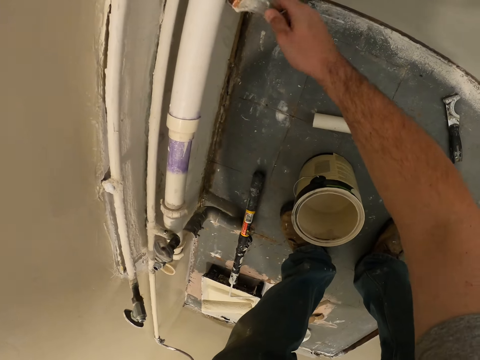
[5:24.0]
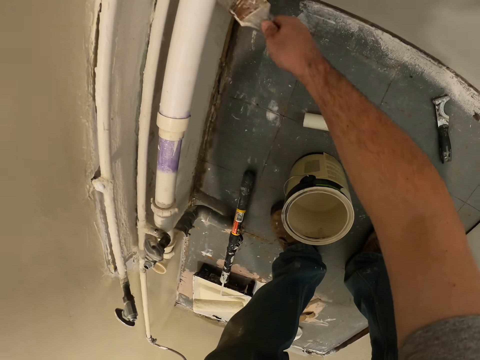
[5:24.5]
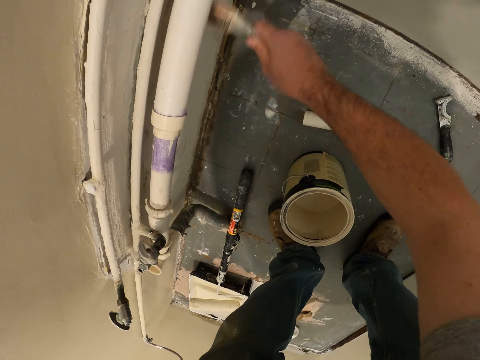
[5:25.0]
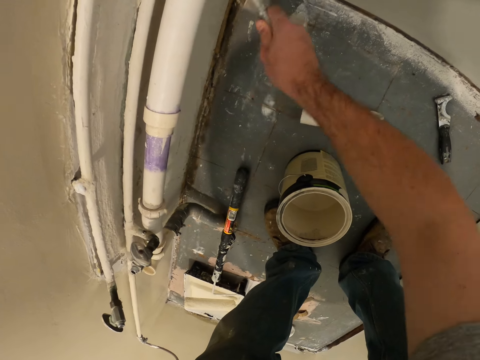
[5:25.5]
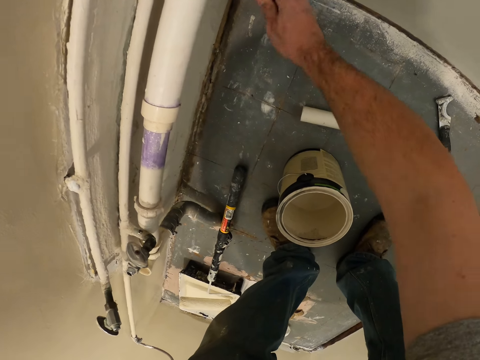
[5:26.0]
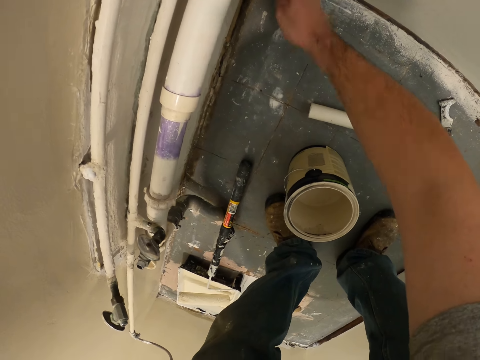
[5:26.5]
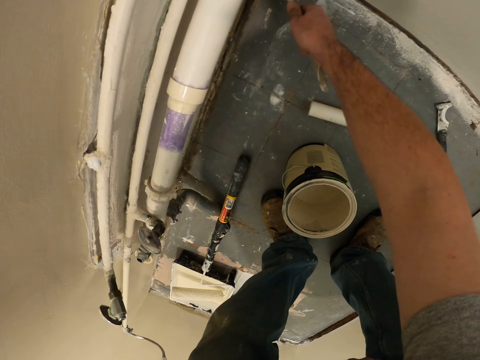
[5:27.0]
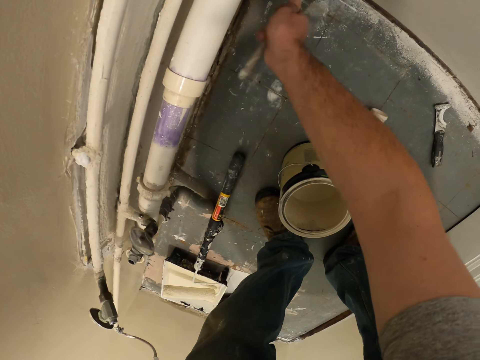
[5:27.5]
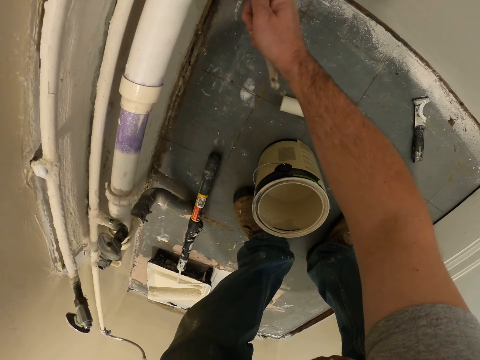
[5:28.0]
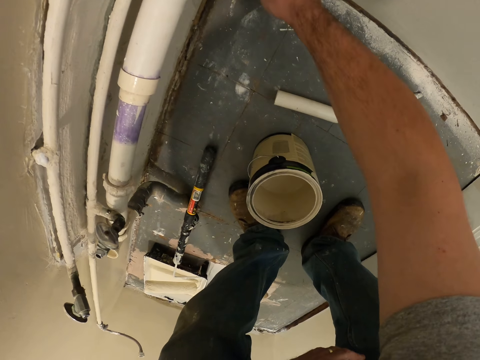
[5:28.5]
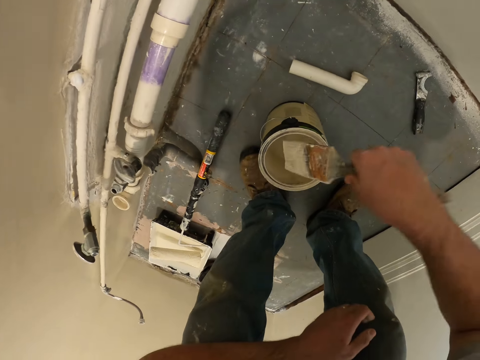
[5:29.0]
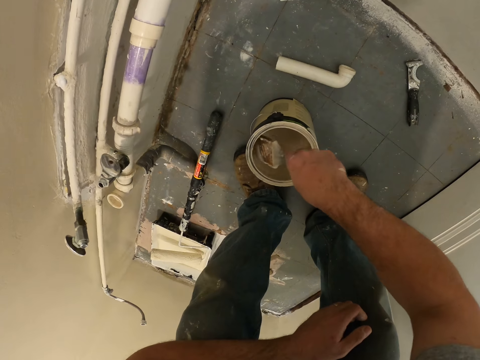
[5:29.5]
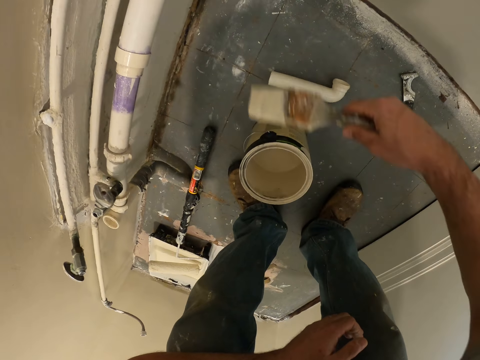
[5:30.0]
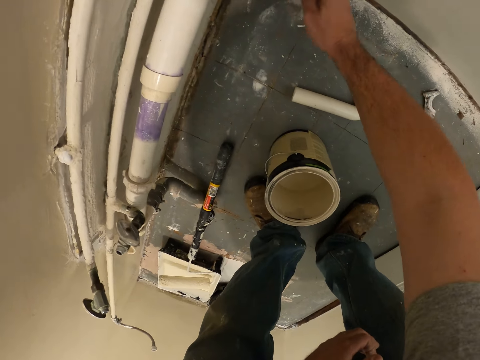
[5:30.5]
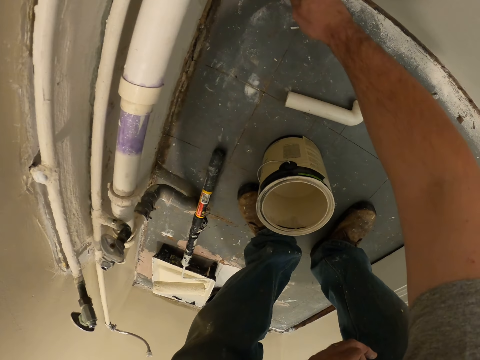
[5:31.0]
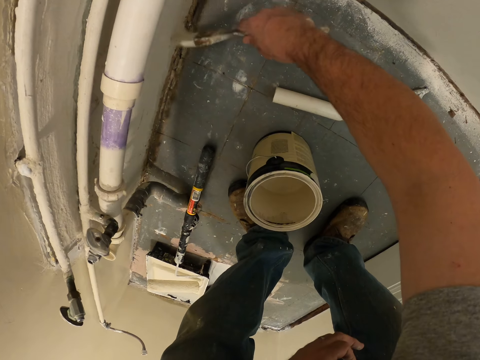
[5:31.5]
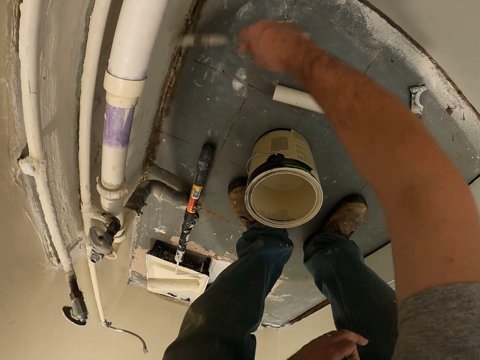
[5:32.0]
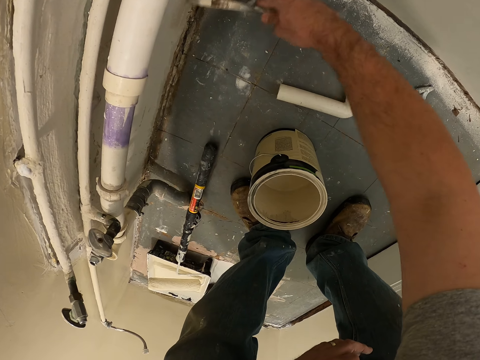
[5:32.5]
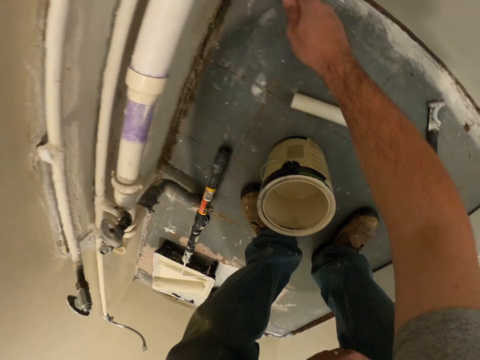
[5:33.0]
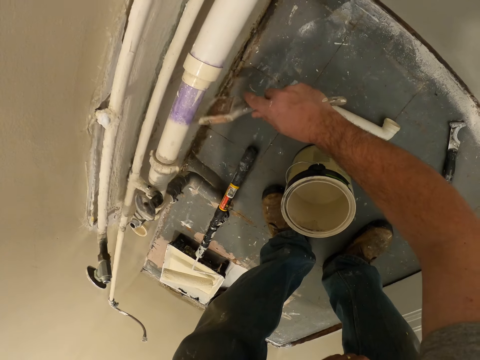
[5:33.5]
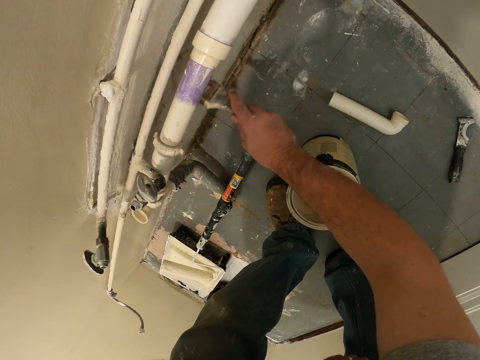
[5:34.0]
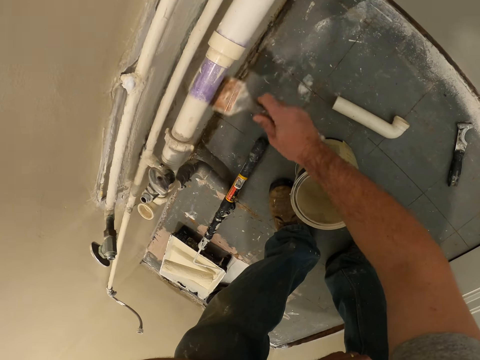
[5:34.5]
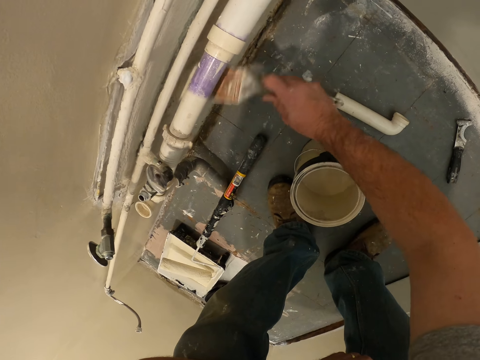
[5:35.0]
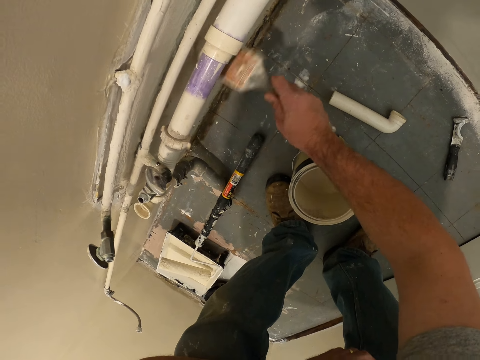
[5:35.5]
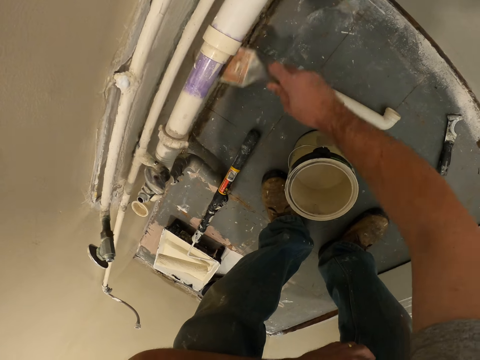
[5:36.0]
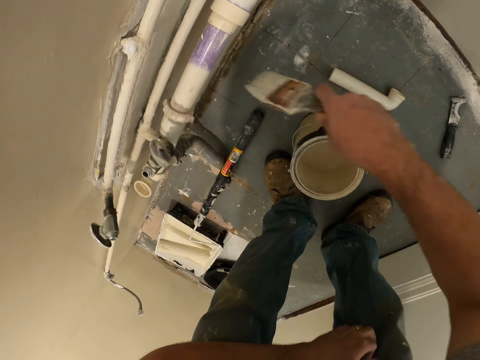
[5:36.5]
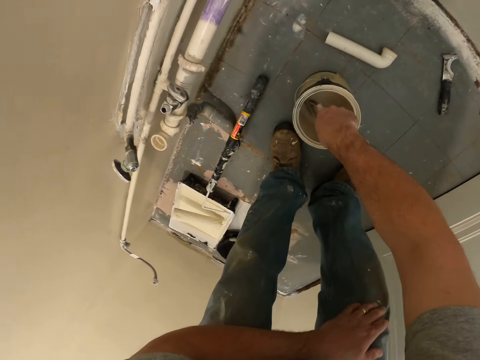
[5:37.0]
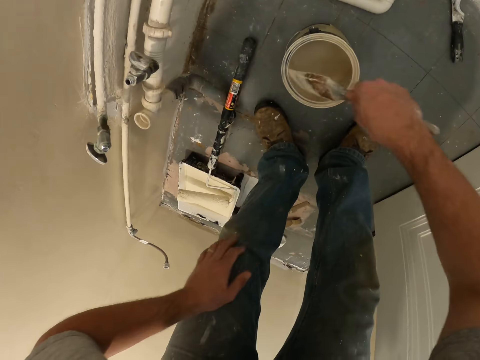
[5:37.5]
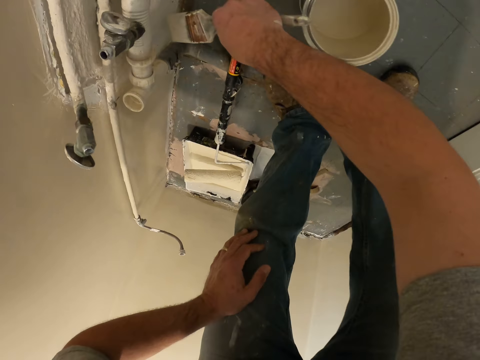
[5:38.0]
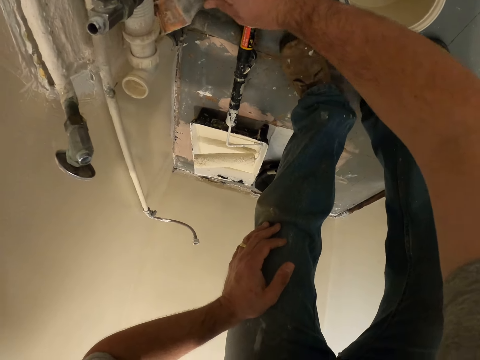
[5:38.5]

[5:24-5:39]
The camera wearer paints the wall with the paint brush. They dip the paint brush into the paint container. They paint the wall with the paint brush. They dip the paint brush into the paint container. They paint the wall with the paint brush.

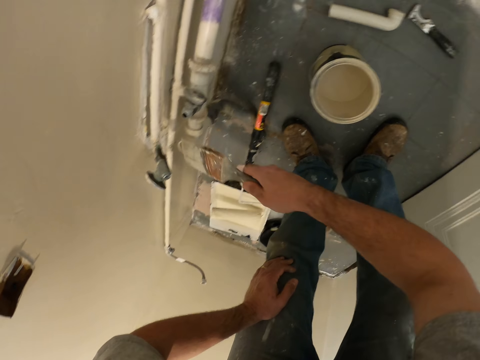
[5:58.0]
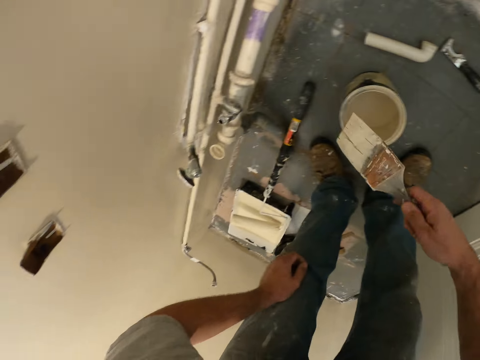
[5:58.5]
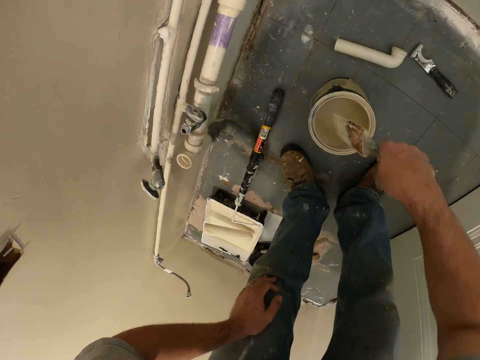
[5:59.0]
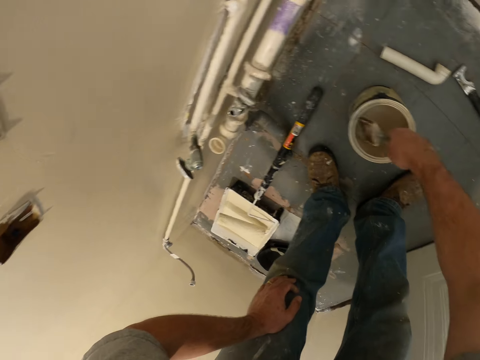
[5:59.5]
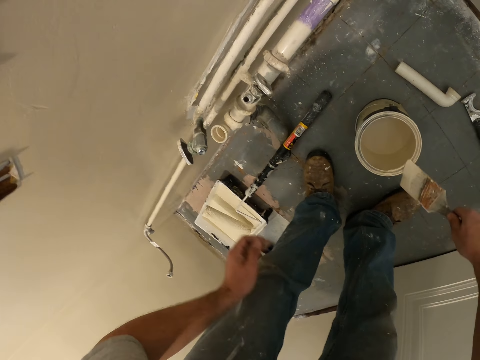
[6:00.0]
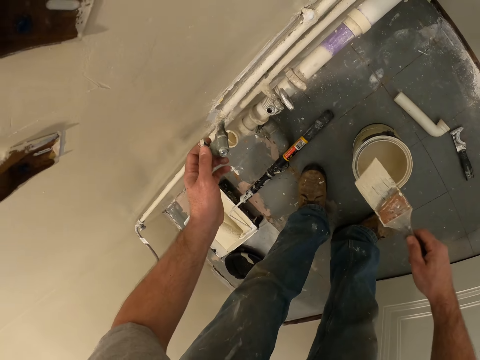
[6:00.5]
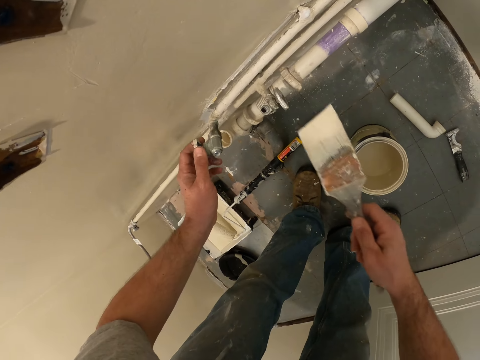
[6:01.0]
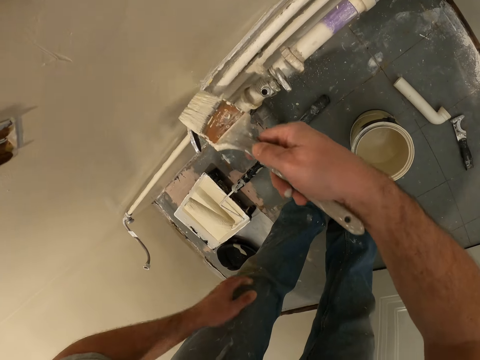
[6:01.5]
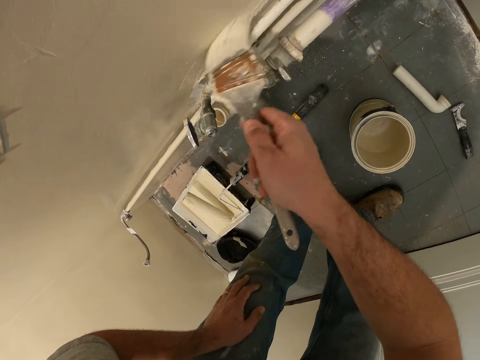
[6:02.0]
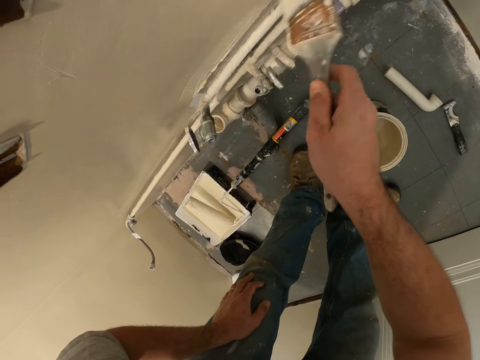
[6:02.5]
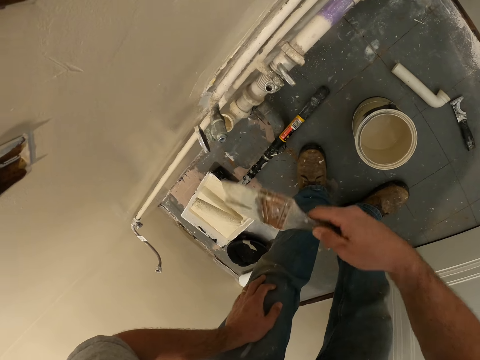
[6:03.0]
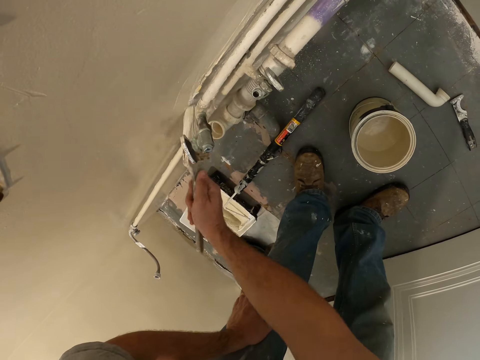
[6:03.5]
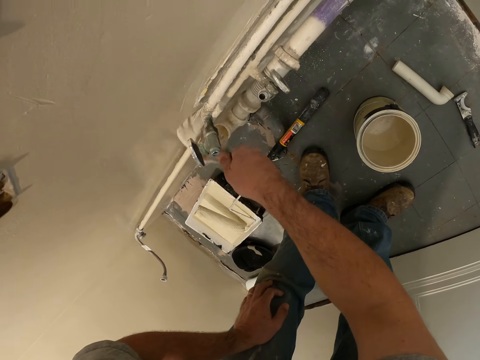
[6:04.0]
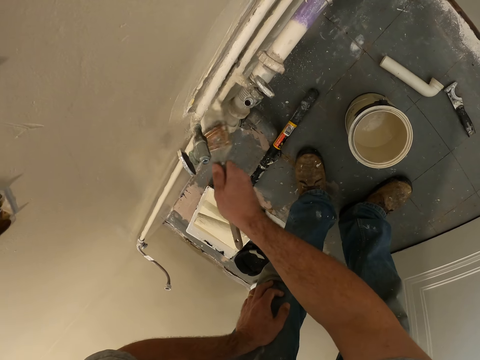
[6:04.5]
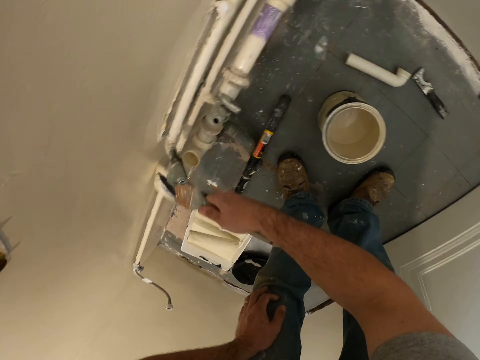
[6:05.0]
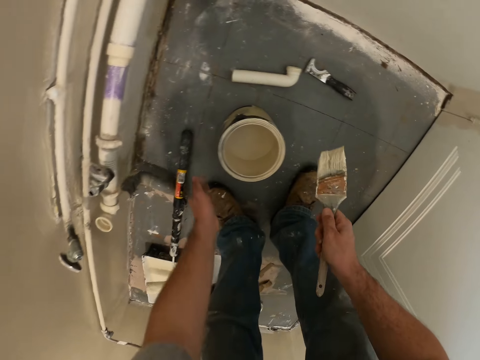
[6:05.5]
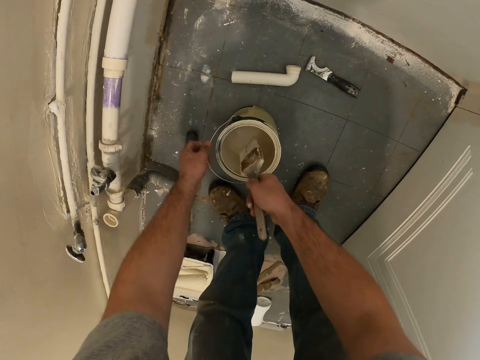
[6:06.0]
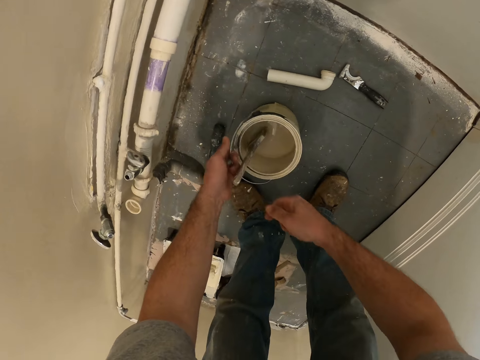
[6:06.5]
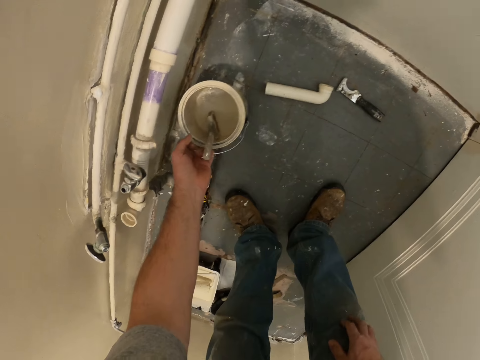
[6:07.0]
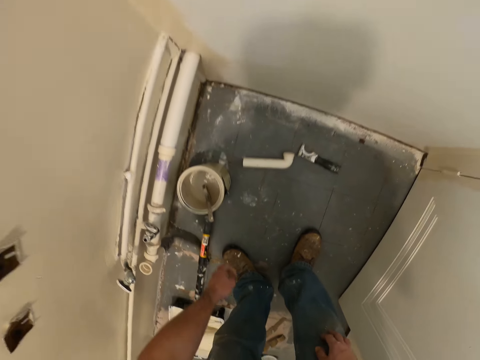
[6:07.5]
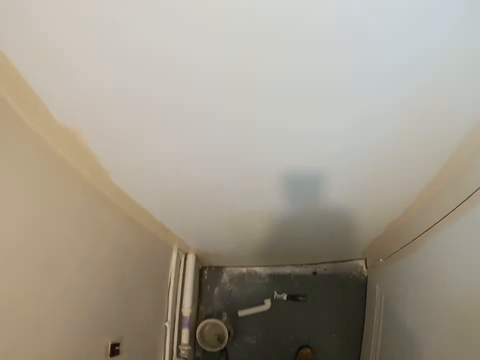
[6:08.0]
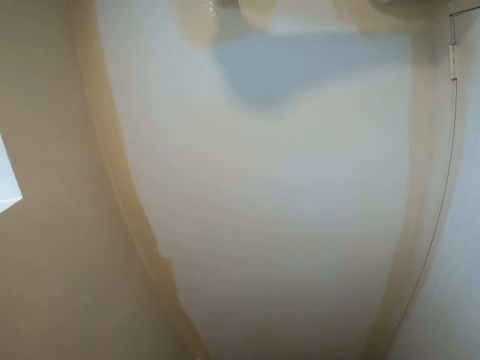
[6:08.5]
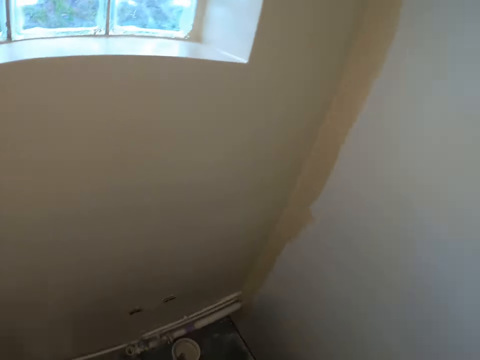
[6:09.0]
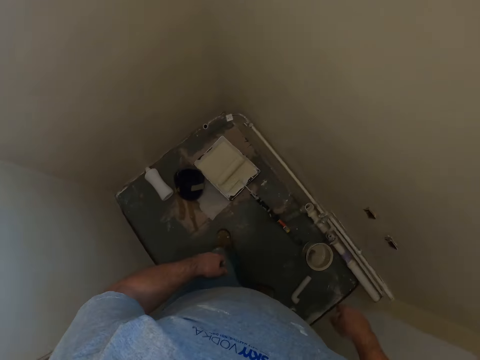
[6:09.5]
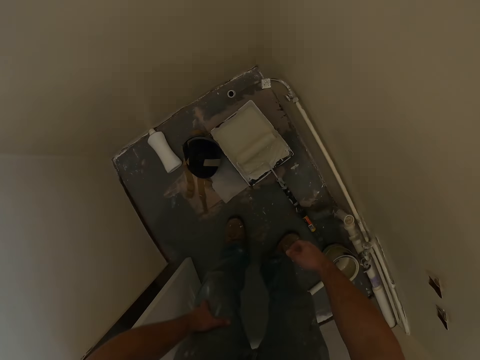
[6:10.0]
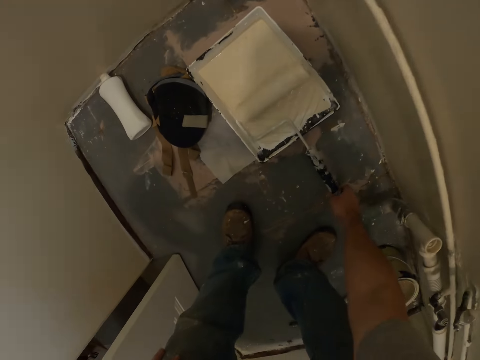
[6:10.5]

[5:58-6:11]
The camera wearer dips the paint brush into a paint container or paint can. They tighten the tap knob. They paint the wall with the paint brush. They drop the paint brush into the paint container. They dip the brush in the paint can. They push the paint can aside. They stare around the room.
